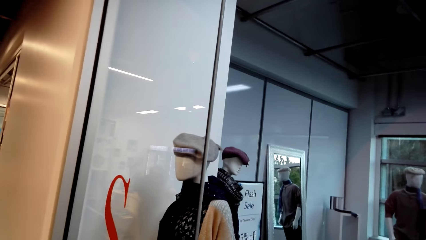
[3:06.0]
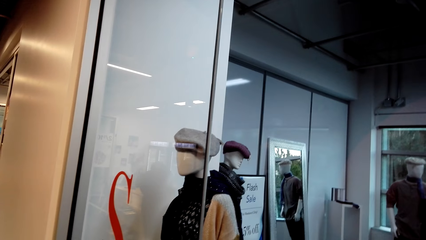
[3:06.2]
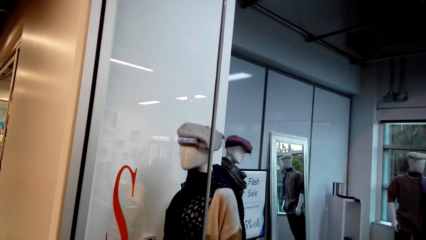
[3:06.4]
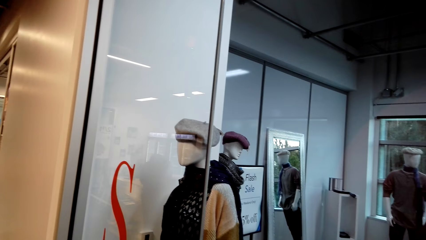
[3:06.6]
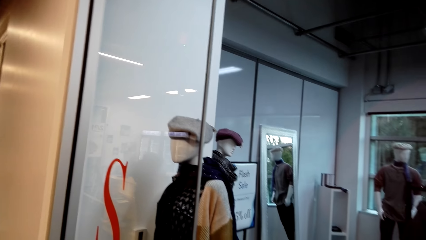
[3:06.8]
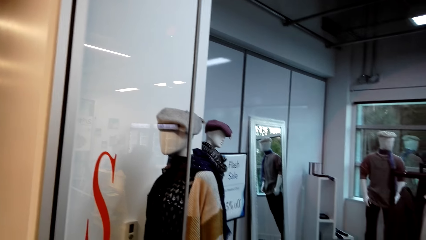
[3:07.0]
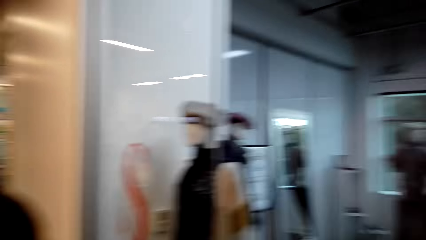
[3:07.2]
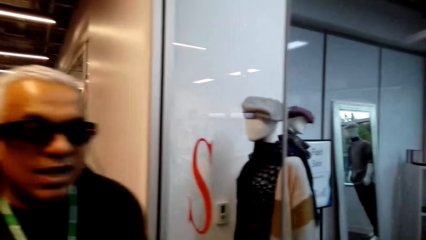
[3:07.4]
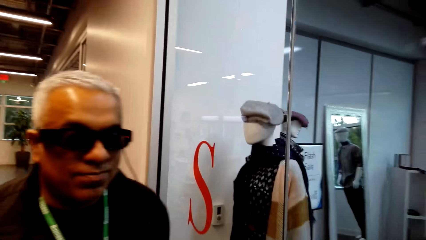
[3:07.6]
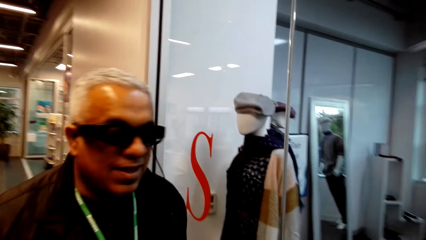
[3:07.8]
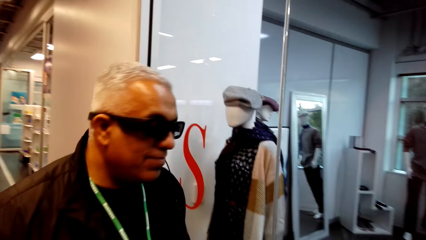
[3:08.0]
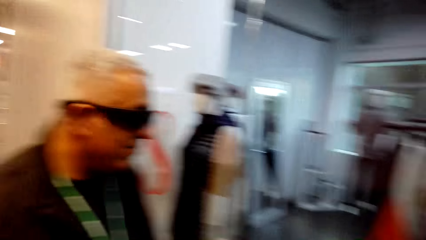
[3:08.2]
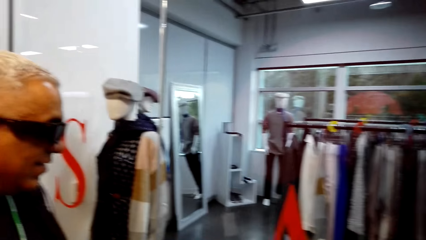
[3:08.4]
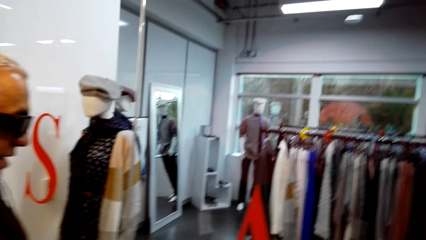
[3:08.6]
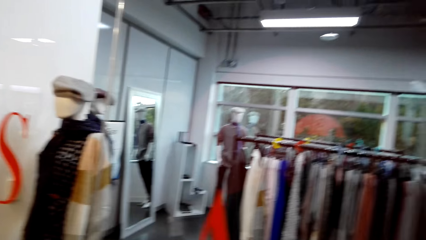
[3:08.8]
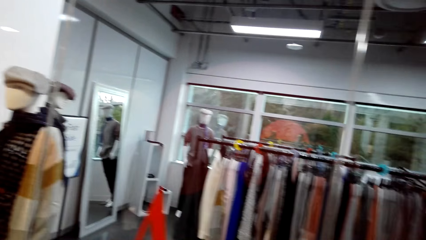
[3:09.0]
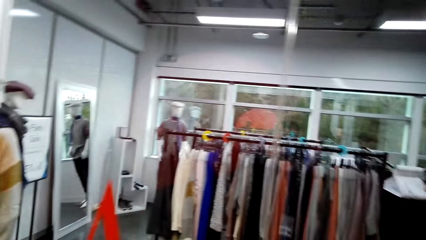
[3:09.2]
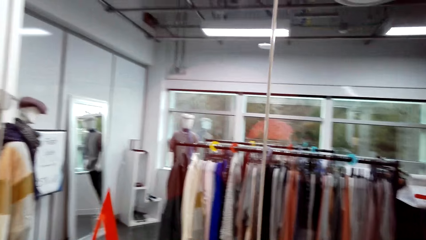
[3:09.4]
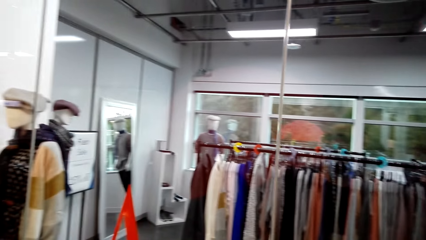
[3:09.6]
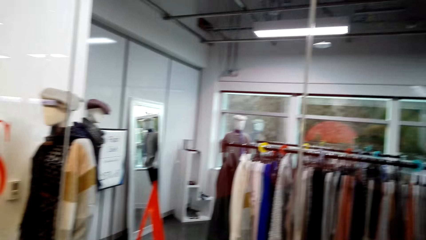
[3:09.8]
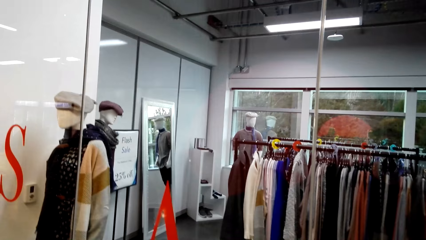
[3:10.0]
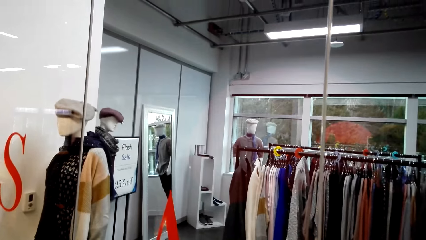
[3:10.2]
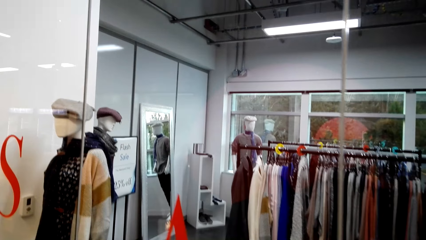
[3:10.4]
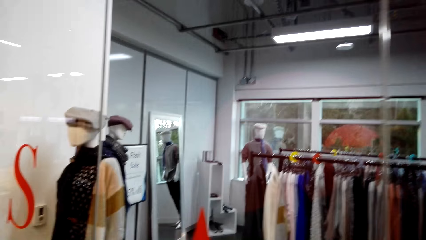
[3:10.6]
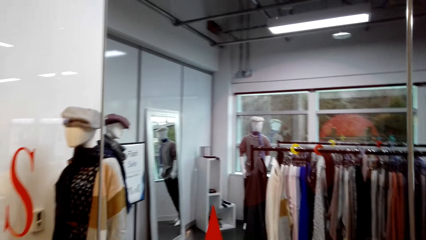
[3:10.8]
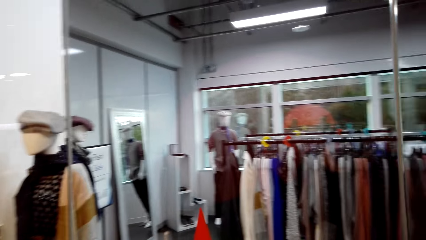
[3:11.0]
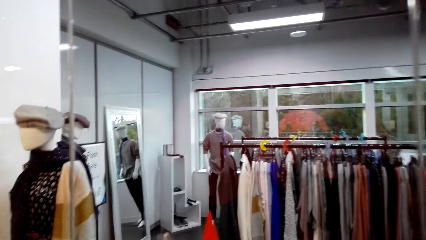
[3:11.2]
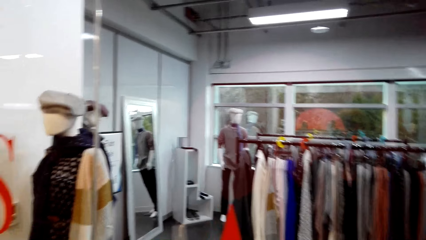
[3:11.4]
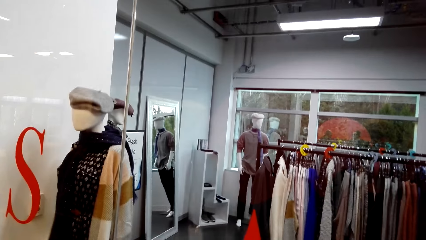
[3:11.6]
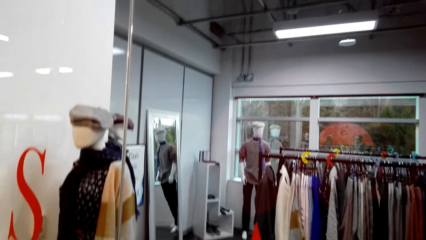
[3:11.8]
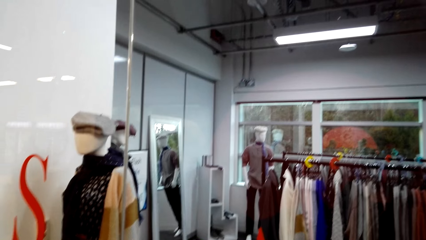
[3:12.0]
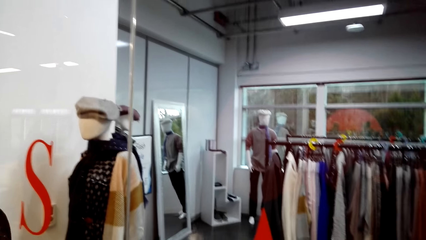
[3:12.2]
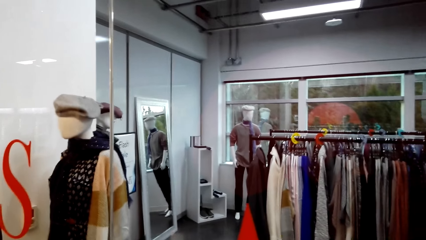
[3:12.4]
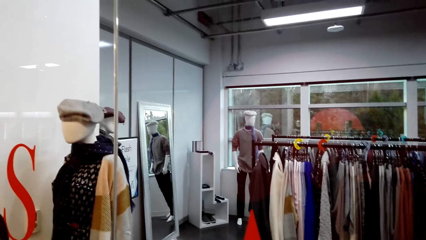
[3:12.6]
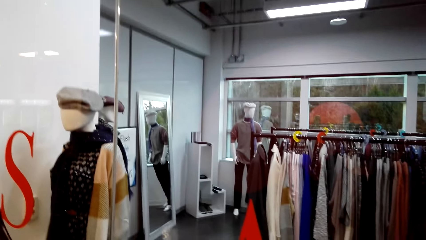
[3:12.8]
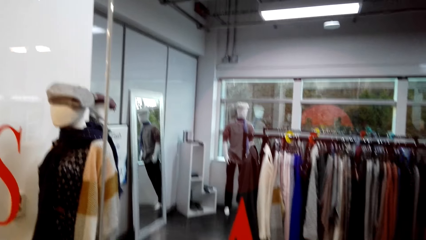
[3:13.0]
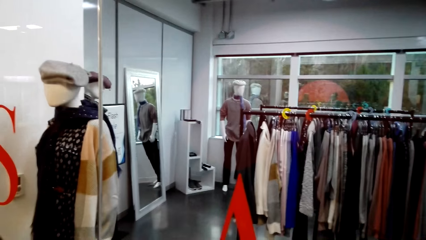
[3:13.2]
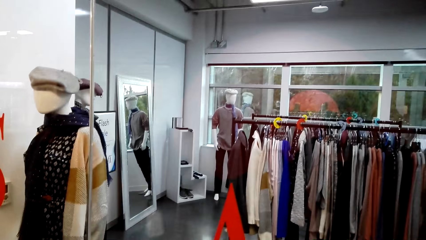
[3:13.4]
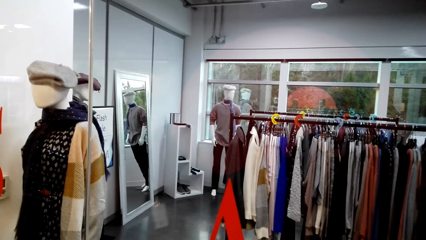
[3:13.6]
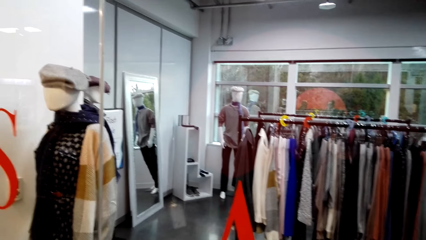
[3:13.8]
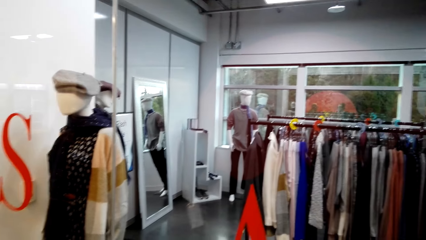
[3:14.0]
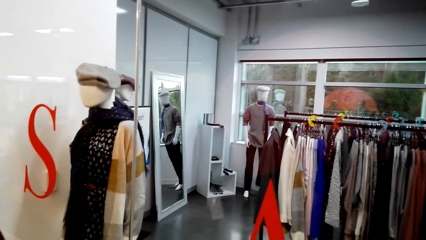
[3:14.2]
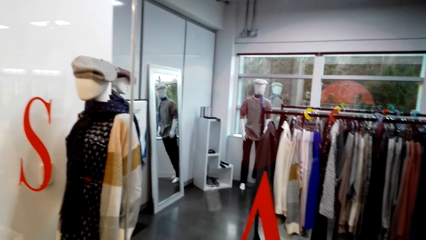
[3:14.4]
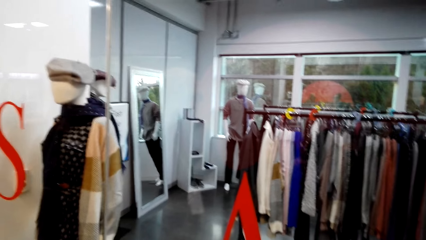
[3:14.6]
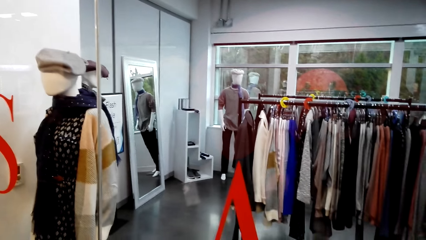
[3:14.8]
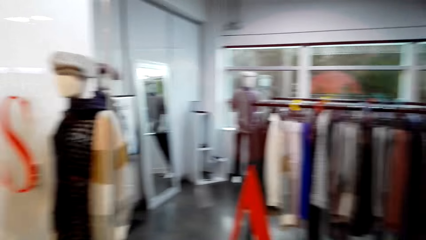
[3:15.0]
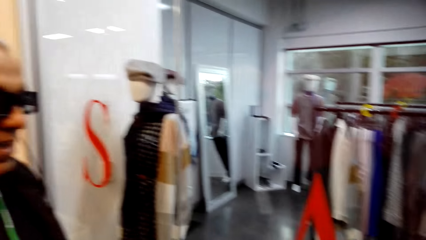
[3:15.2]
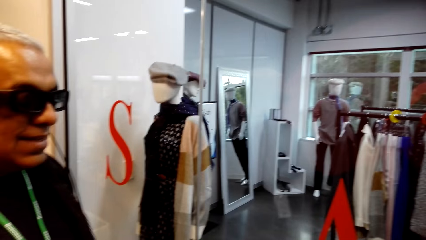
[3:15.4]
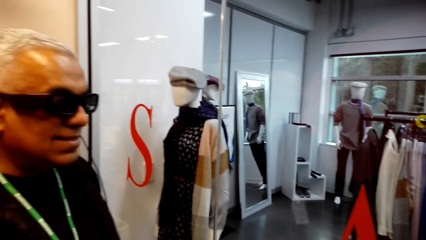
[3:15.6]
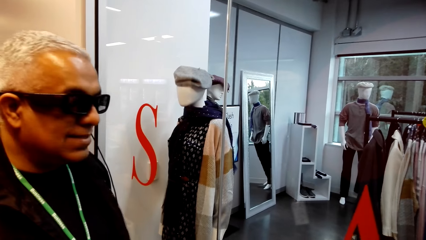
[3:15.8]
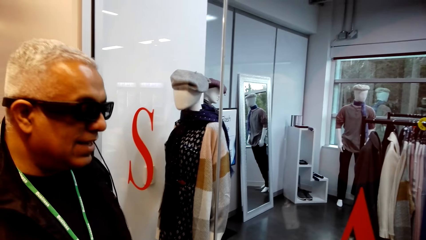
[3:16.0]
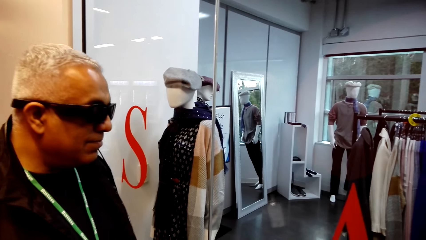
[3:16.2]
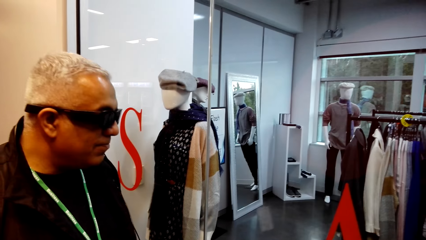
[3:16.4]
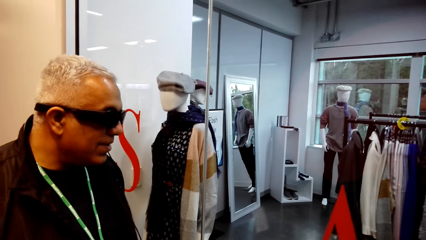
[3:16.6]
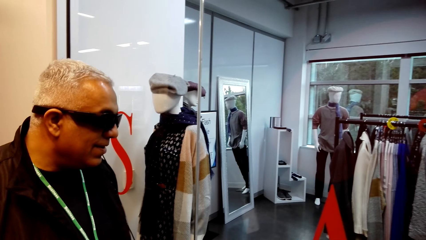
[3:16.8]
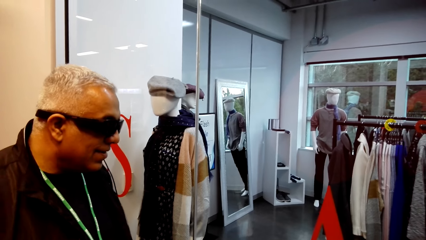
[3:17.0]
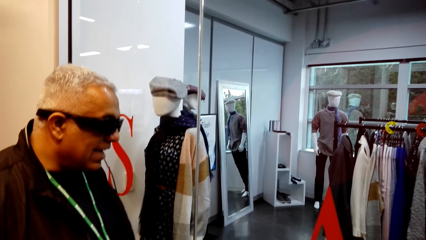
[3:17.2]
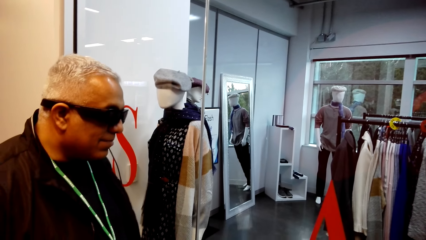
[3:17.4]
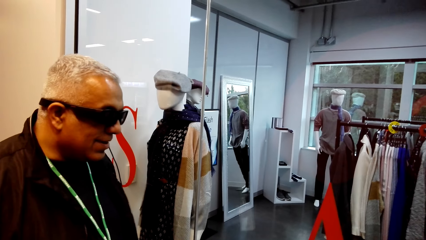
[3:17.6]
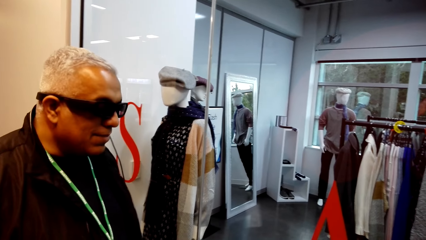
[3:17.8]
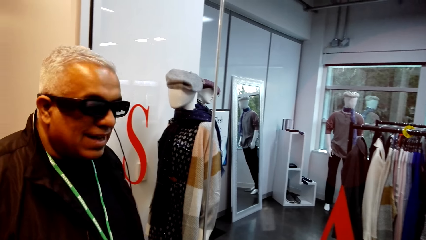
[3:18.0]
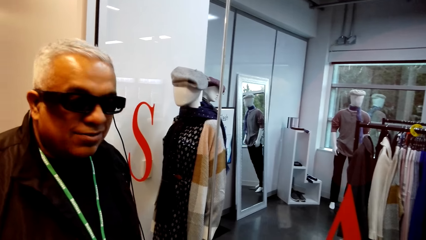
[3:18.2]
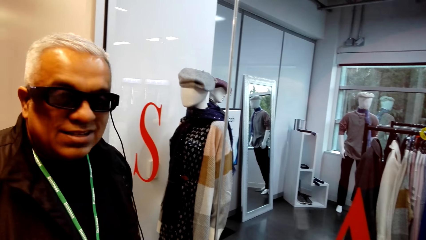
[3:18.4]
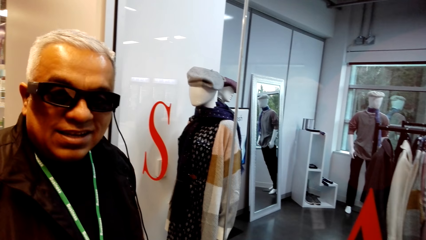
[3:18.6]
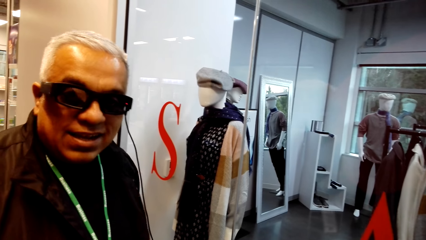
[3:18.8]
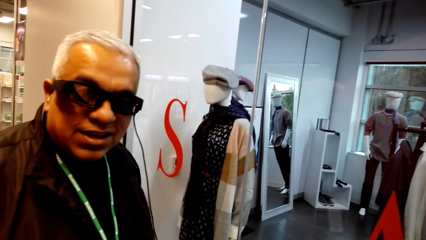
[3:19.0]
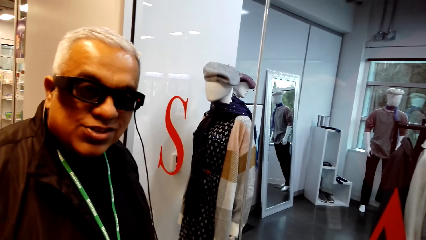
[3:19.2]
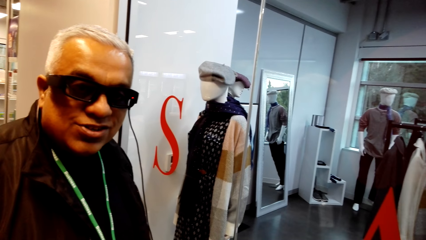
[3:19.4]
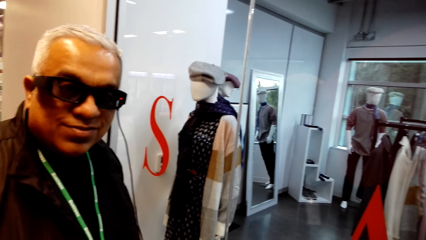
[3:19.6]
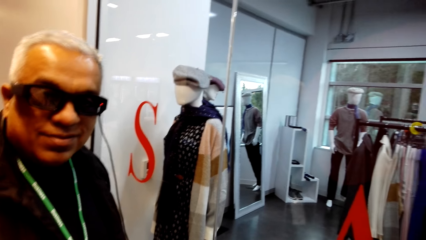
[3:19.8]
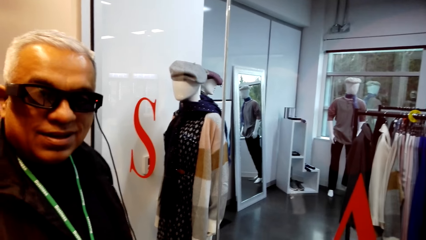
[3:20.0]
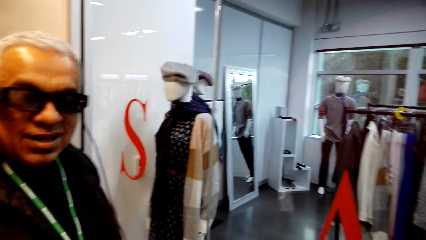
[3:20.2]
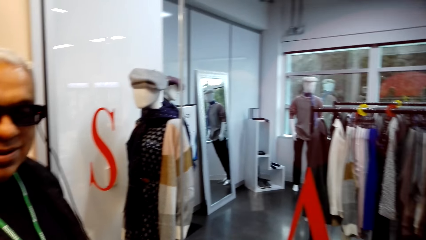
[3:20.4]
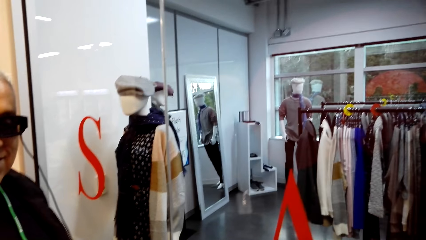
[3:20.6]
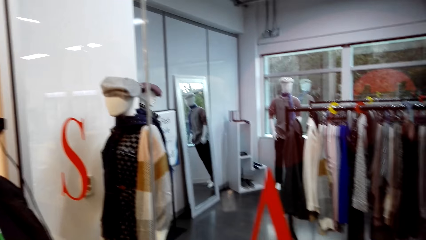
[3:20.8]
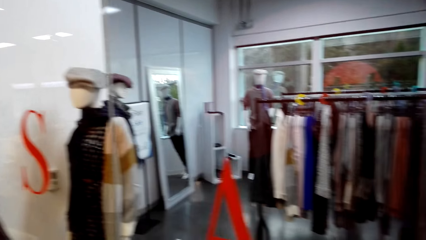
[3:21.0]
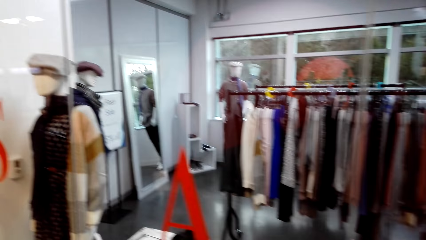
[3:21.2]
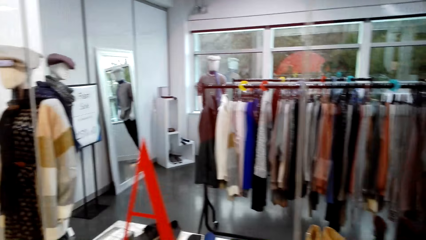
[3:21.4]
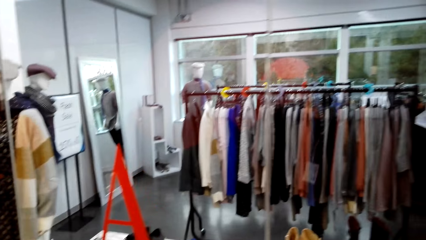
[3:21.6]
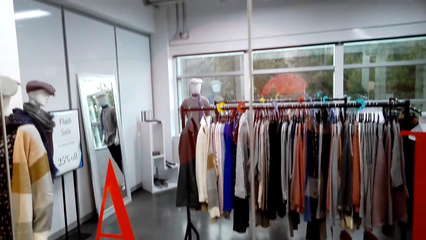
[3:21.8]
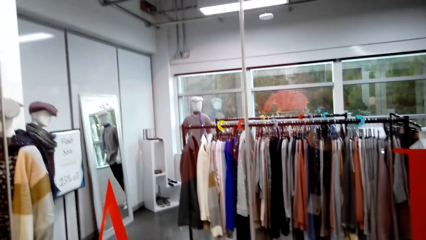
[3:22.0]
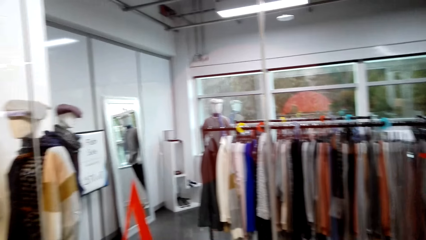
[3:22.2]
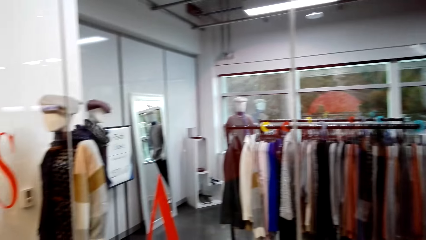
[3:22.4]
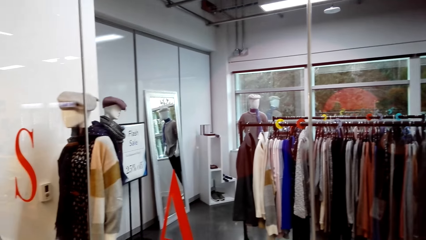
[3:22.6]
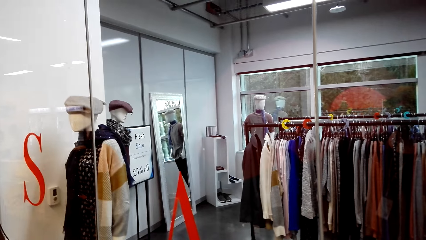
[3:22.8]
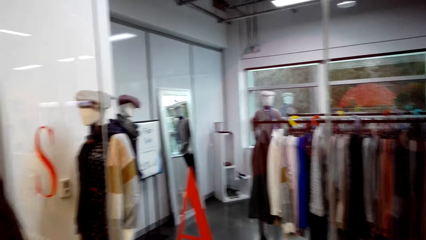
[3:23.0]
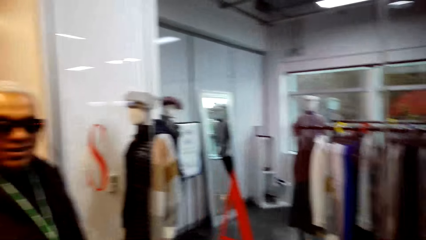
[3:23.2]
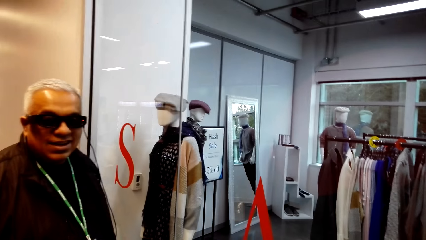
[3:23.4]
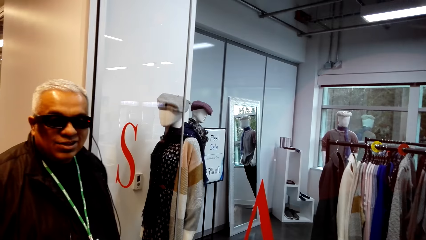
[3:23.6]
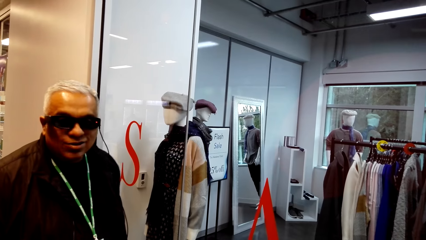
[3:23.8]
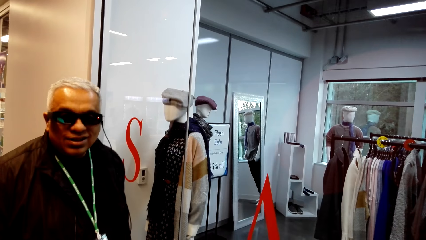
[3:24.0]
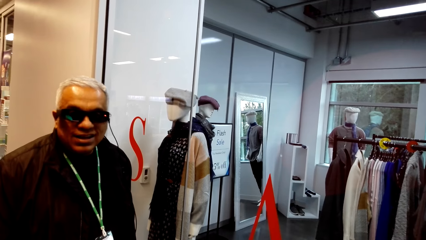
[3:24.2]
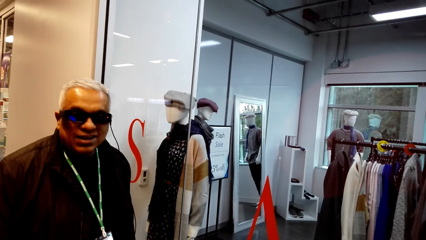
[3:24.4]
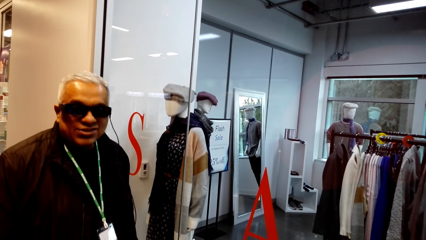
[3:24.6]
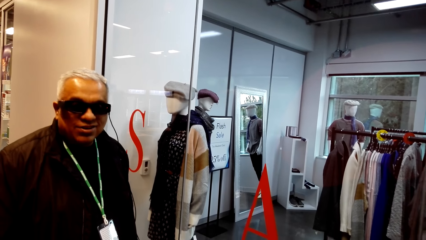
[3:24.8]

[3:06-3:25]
A man talks to the camera wearer. The camera wearer looks at the man. The man stands in the store. The camera wearer talks to the man. They talk to the man again. The man talks to the camera wearer. The man talks to the camera wearer again. The camera wearer walks around in the store. The man talks to the camera wearer. The camera wearer looks at the man. The man stands in the store. The man talks to the camera wearer. The camera wearer talks to the man. The man talks to the camera wearer. The camera wearer looks around.
